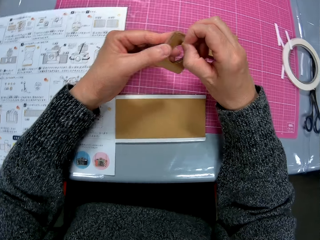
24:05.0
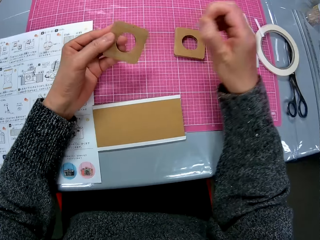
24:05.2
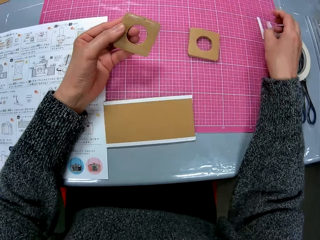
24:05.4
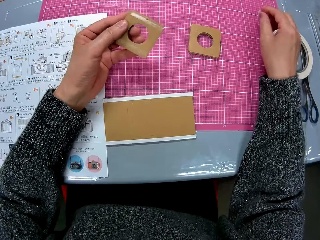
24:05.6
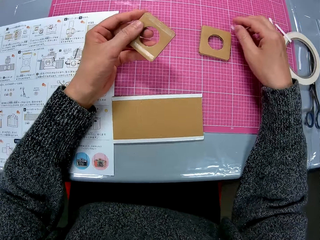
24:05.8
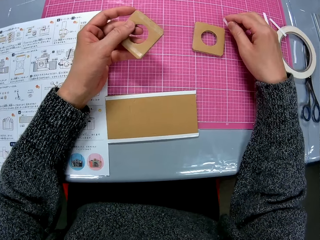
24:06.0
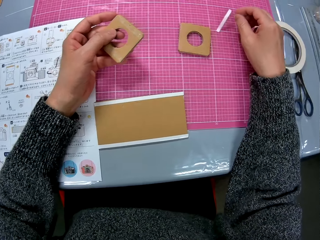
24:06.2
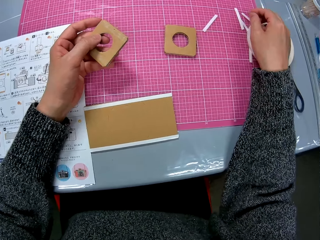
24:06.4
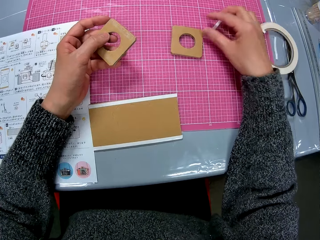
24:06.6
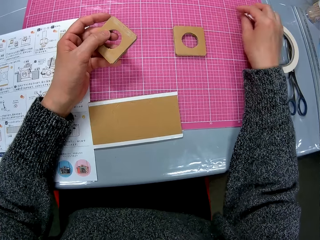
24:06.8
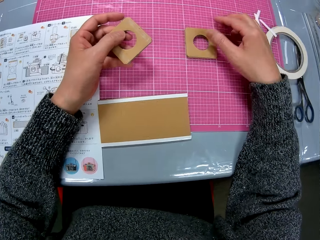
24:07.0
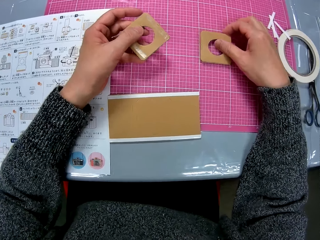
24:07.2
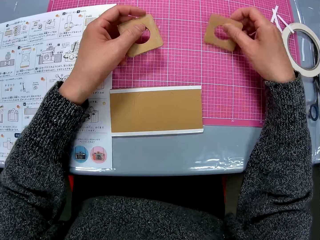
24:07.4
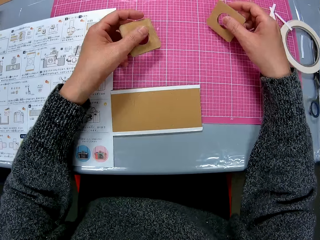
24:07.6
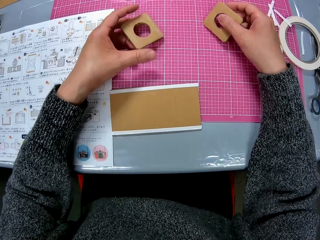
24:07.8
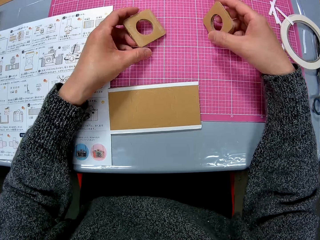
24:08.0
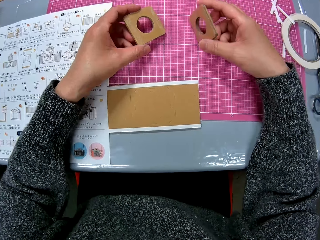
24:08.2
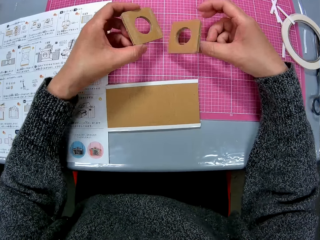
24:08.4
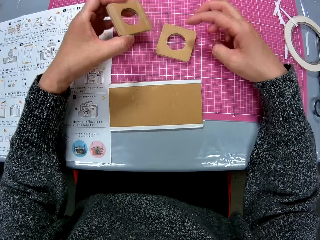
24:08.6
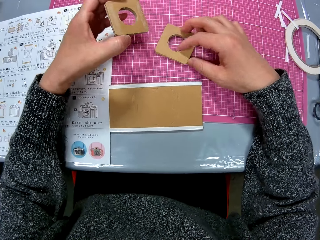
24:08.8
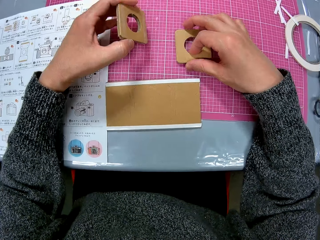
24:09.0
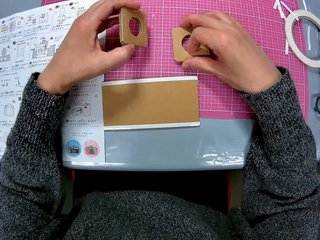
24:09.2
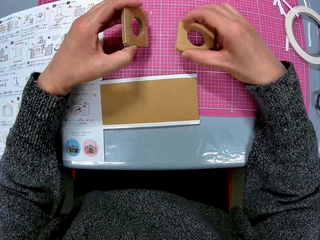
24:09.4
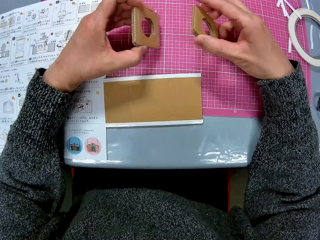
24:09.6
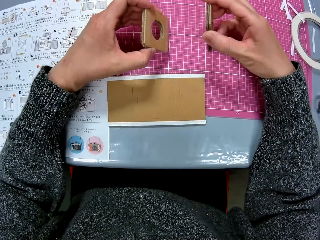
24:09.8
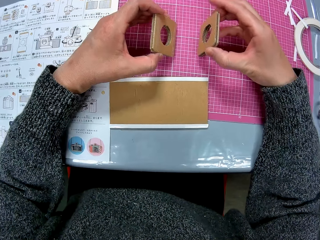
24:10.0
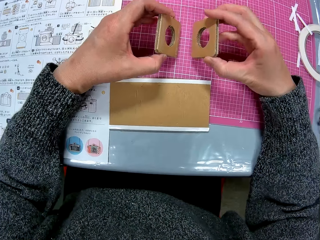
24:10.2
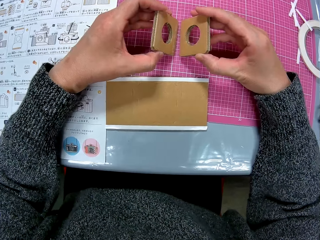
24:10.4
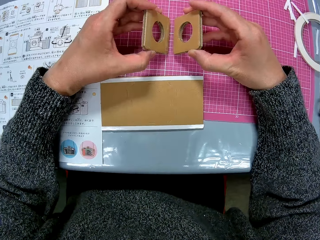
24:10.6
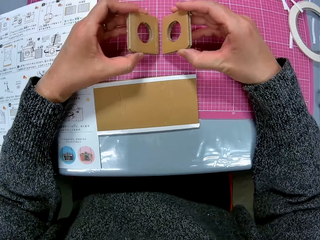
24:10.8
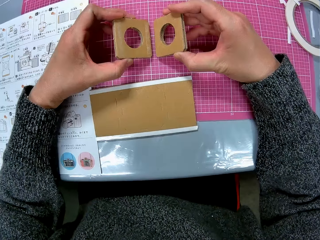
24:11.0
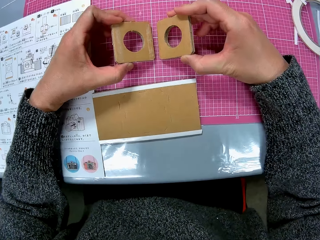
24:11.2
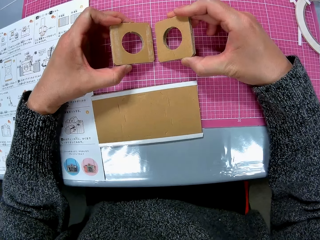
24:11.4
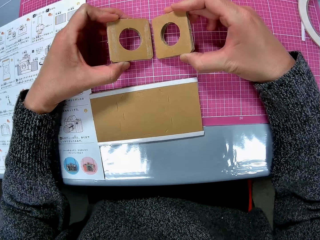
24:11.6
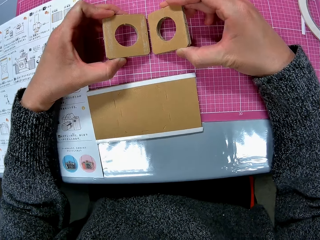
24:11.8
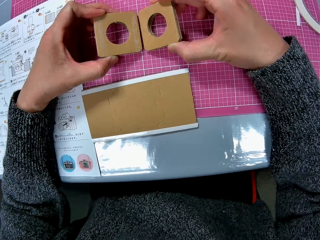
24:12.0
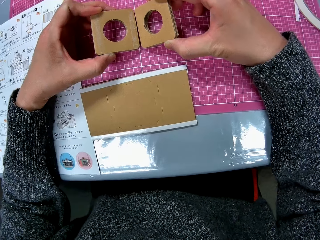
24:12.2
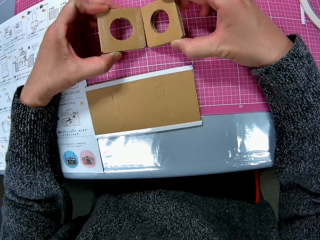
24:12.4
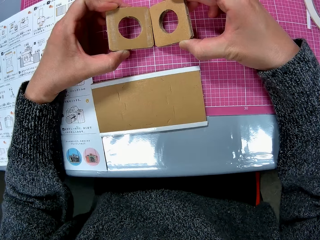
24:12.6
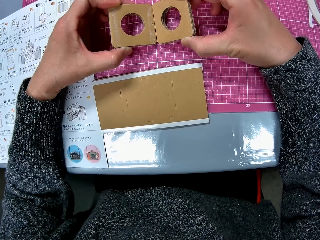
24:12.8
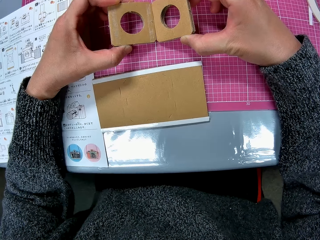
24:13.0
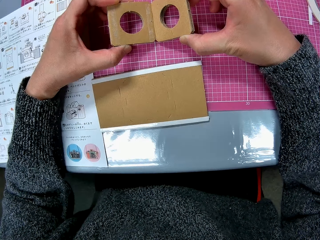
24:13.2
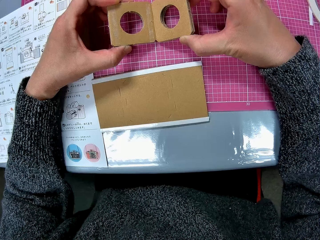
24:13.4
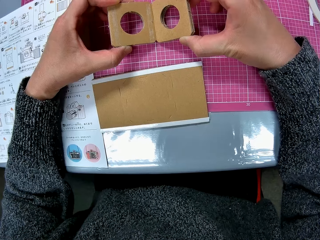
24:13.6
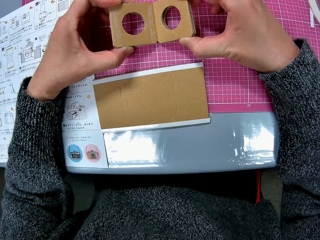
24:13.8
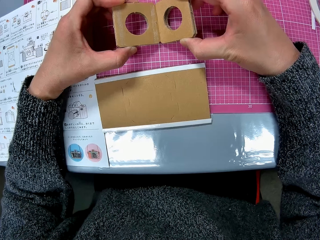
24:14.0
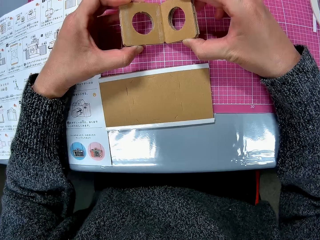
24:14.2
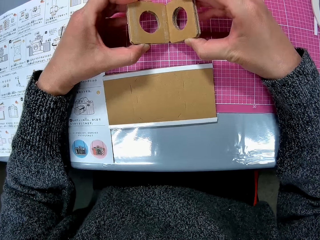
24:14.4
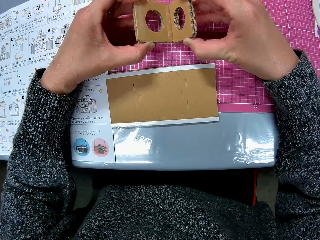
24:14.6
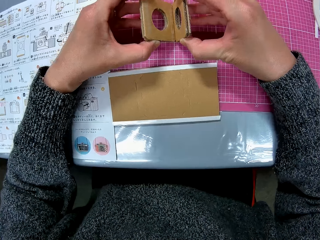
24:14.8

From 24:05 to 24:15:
The camera wearer drops the paper sellotape strip on the table. She pushes the paper sellotape strip aside on the table. She picks up the brown cardboard from the table with her right hand. She drops the cardboard on a cutting mat and picks the cardboard from the cutting mat. She sticks the two brown cardboards together. She places the cardboard on the cutting mat. She looks at the cardboards.

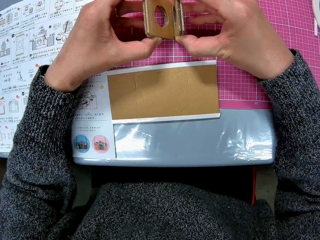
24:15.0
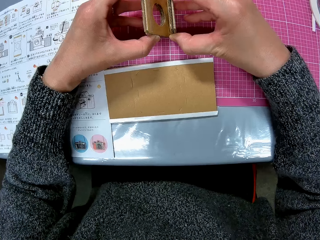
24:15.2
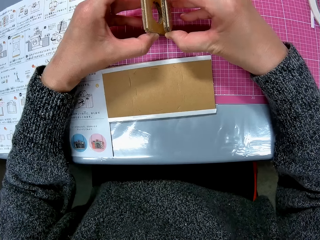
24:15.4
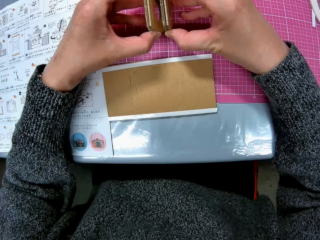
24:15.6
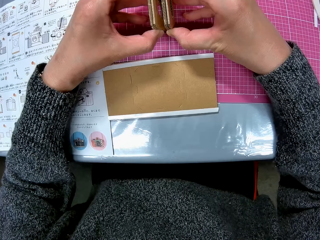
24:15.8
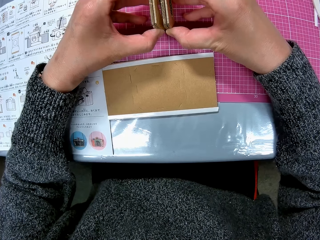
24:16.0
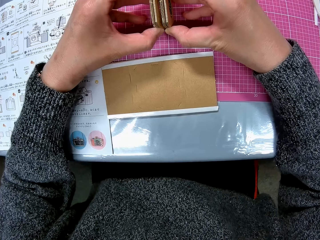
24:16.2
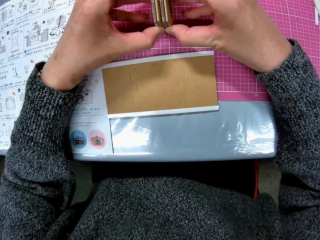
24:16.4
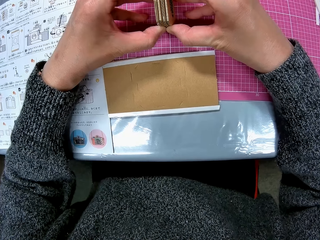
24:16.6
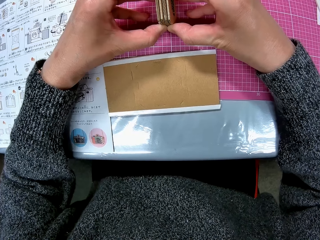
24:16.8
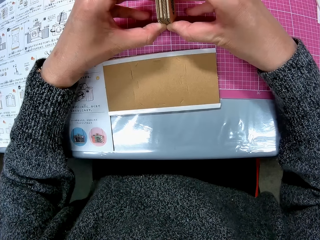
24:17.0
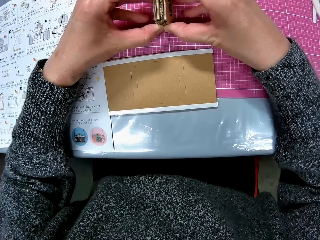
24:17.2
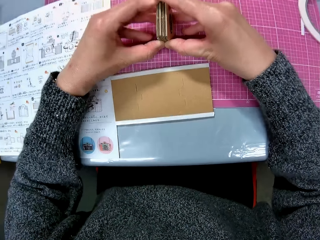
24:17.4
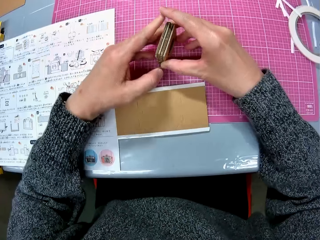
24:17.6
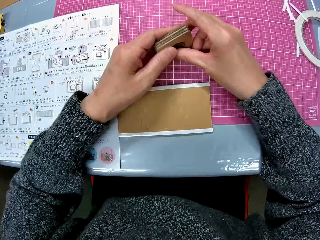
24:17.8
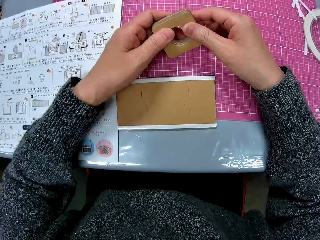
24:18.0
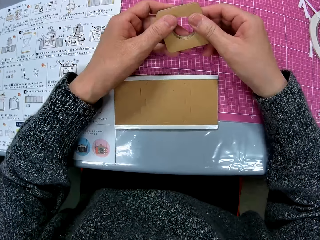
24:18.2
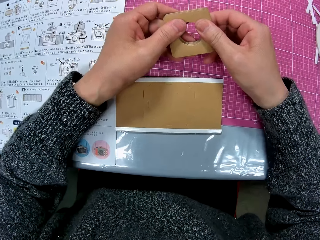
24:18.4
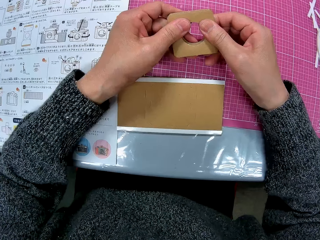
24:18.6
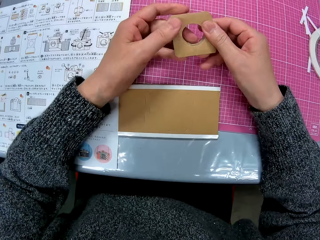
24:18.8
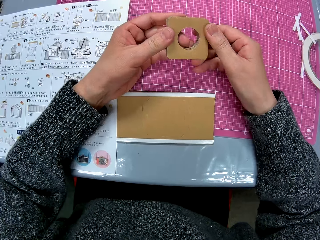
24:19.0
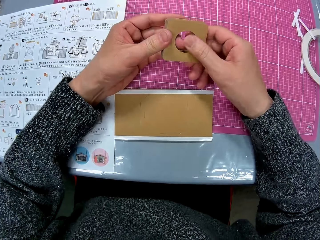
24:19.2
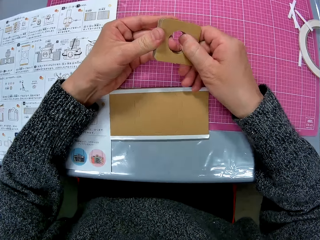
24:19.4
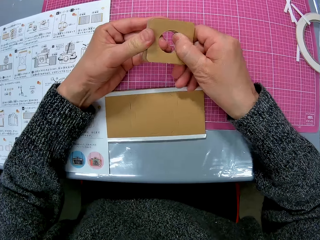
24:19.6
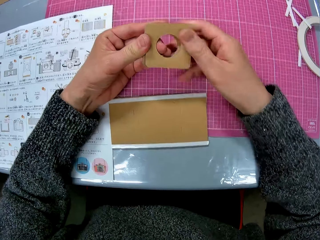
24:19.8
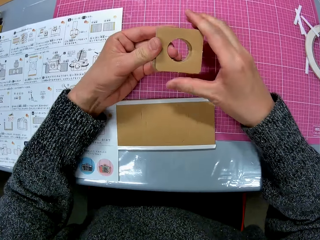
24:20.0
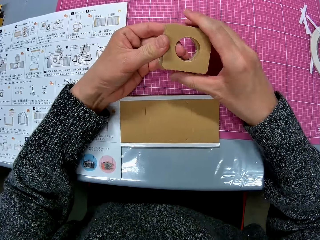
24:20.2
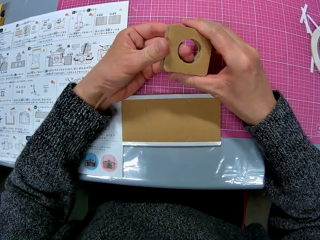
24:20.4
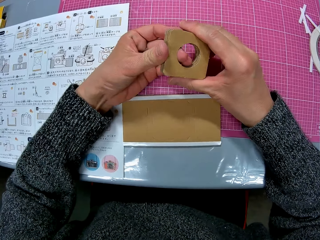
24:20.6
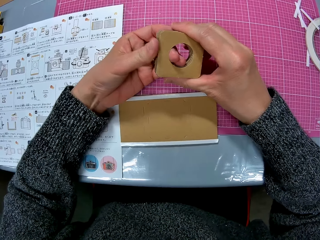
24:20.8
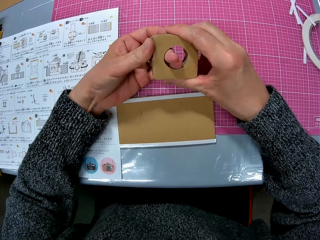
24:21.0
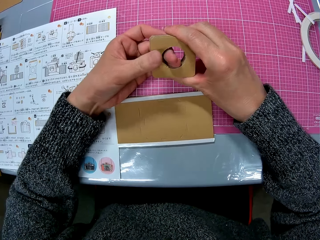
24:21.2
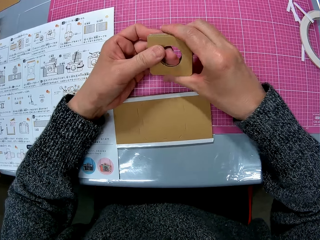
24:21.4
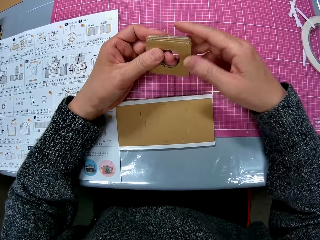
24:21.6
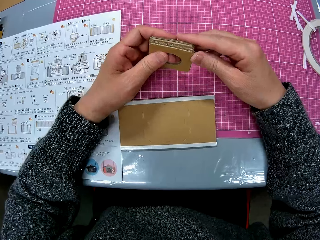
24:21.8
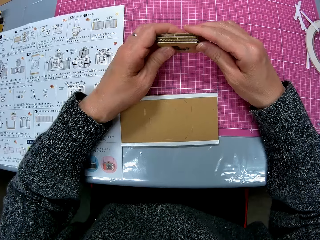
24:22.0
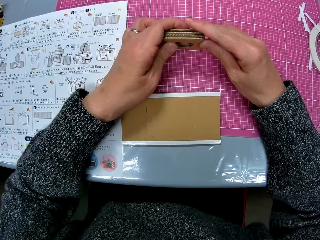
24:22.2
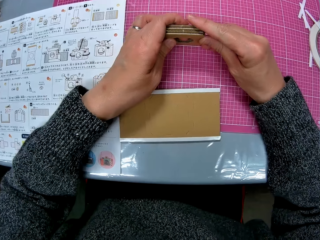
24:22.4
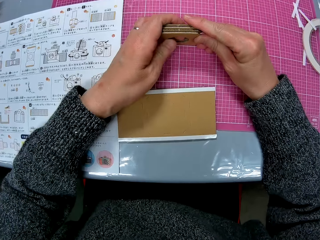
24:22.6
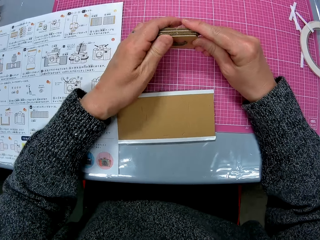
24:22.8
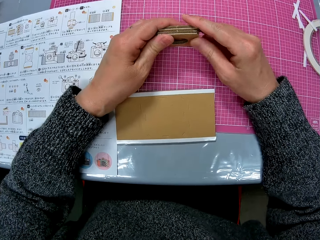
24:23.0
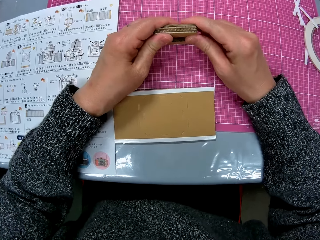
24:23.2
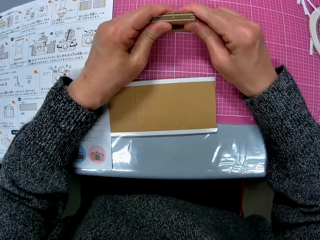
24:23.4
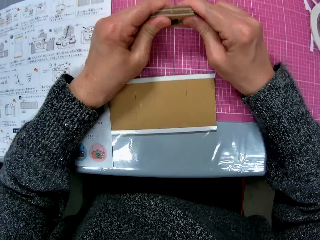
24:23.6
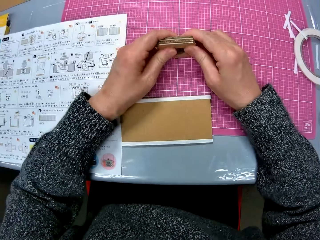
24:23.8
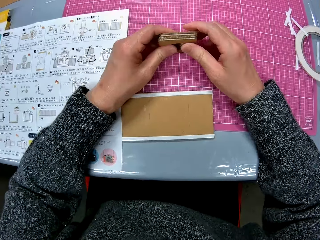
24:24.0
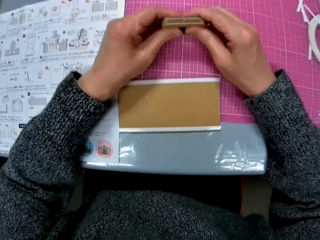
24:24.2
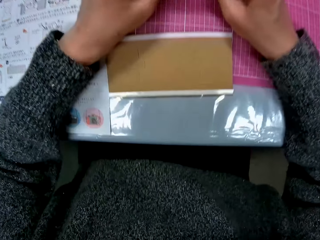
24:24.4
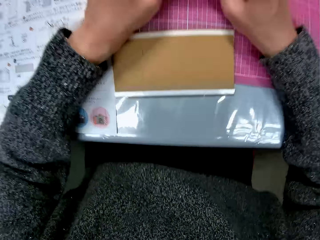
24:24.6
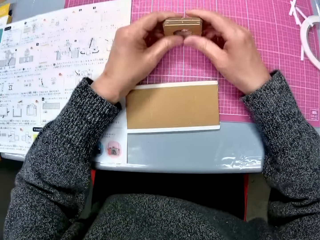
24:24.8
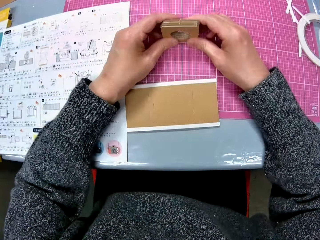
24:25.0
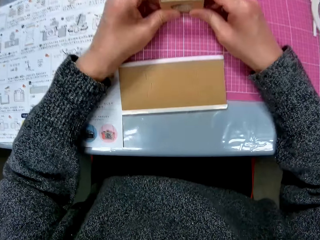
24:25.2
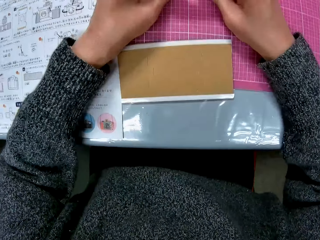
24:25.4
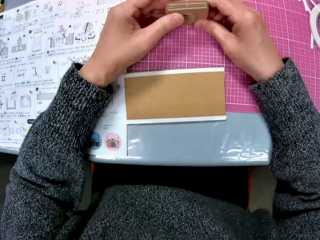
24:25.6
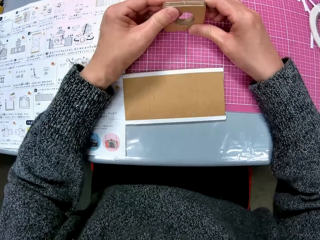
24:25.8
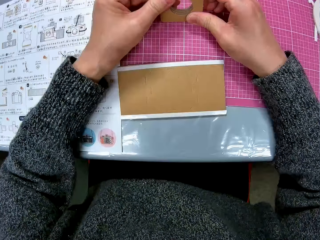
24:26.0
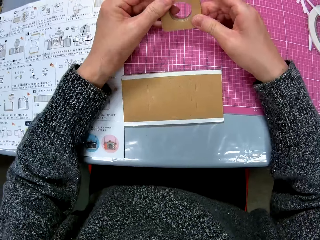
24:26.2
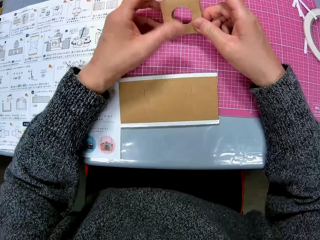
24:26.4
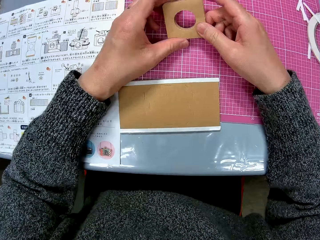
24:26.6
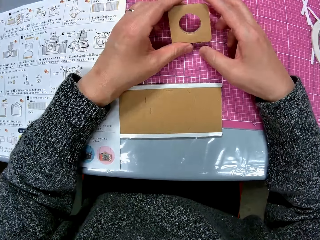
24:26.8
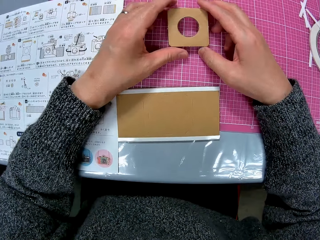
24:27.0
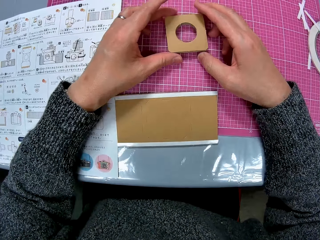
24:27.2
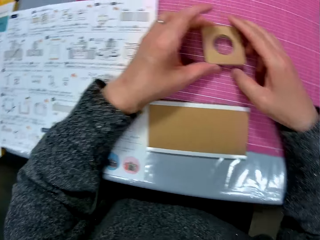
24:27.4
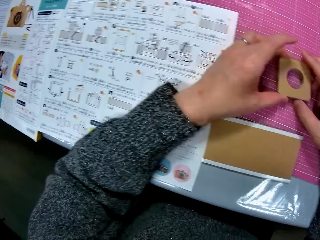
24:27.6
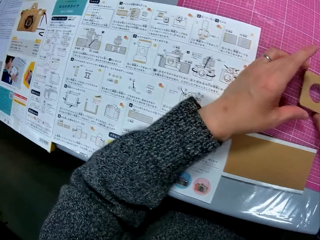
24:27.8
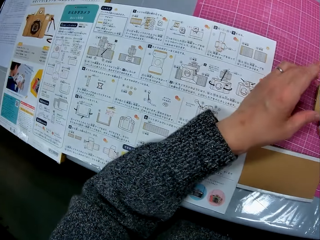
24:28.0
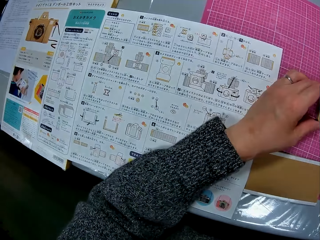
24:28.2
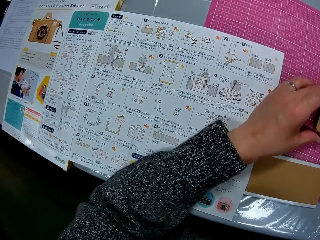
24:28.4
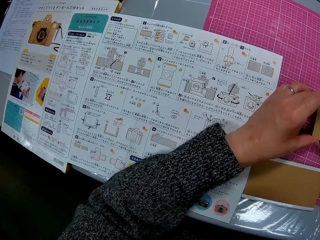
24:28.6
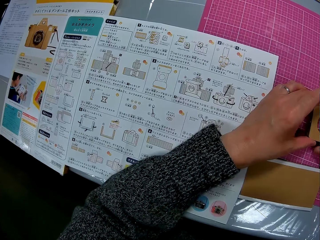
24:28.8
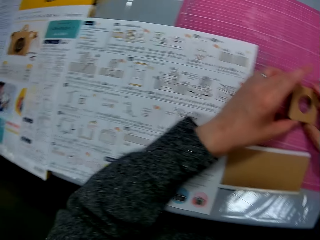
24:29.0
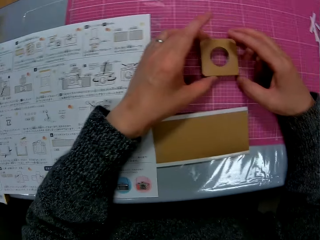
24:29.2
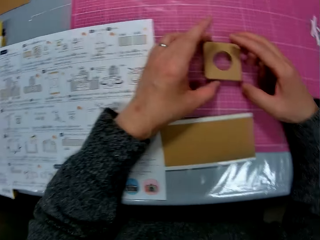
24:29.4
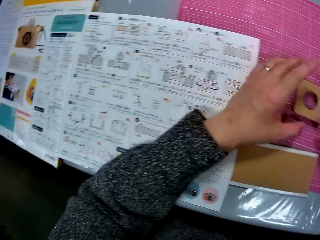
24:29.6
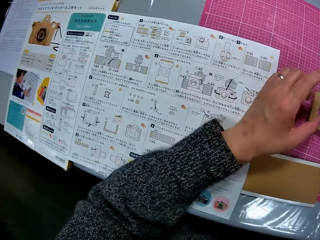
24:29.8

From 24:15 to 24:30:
The camera wearer joins the cardboards. They turn the cardboards, press the cardboards together and place the cardboards on a cutting mat. They press the cardboards together. They drop the brown cardboards on the table. They check the brown cardboard on the table. They refer to the modelling manual.
